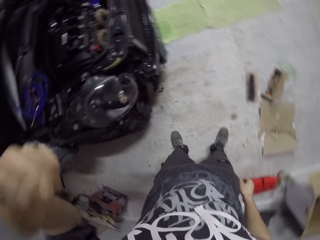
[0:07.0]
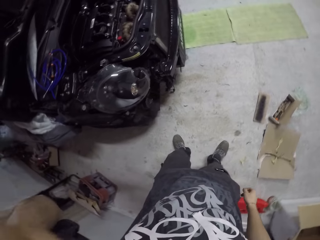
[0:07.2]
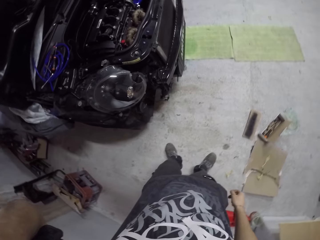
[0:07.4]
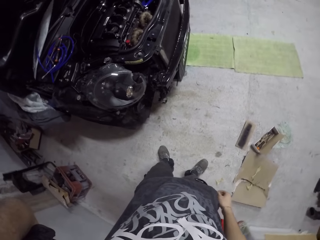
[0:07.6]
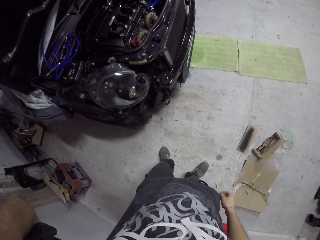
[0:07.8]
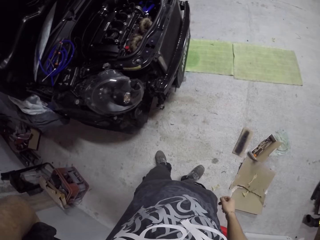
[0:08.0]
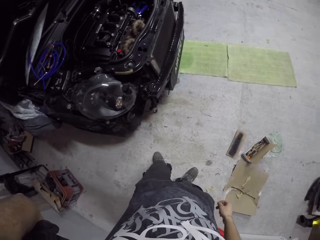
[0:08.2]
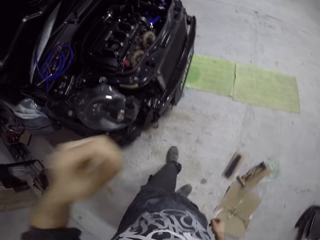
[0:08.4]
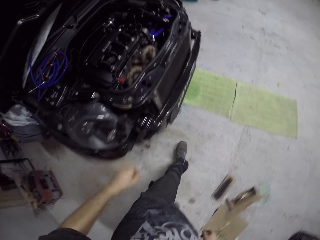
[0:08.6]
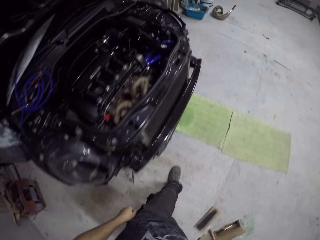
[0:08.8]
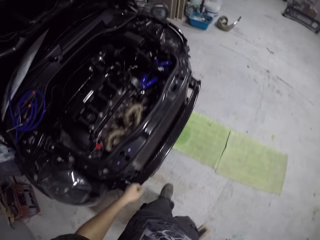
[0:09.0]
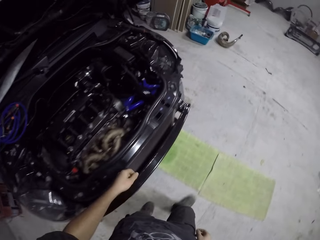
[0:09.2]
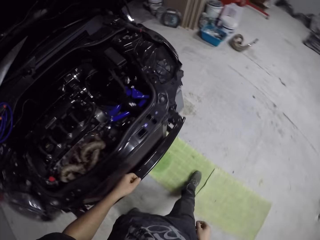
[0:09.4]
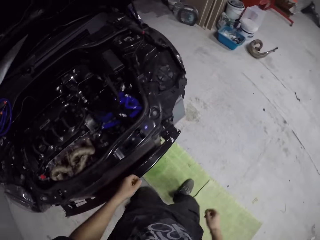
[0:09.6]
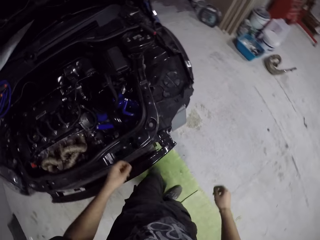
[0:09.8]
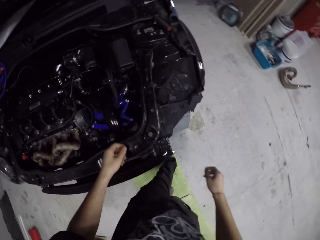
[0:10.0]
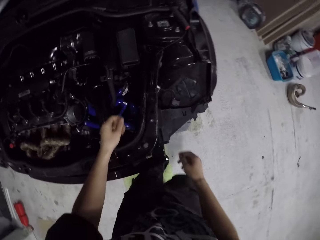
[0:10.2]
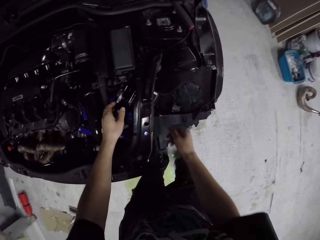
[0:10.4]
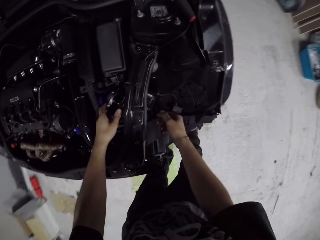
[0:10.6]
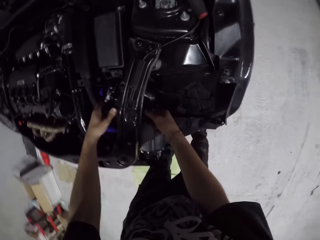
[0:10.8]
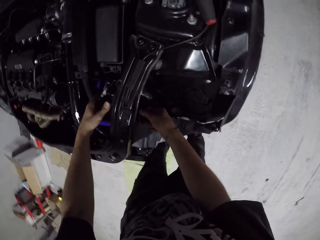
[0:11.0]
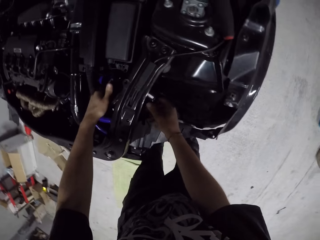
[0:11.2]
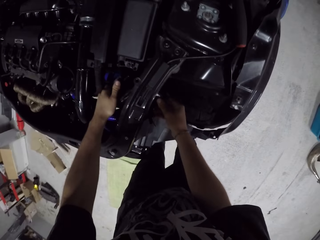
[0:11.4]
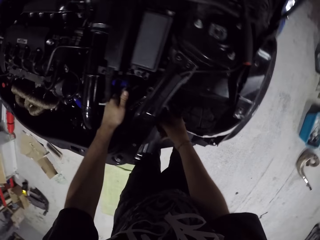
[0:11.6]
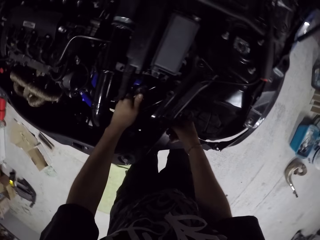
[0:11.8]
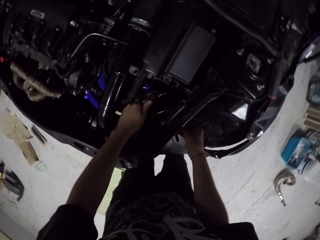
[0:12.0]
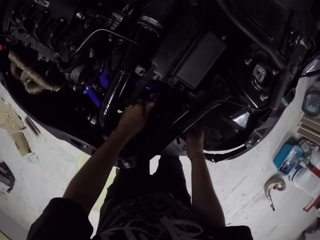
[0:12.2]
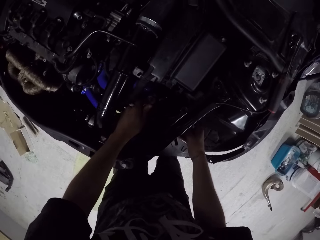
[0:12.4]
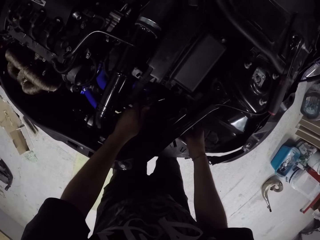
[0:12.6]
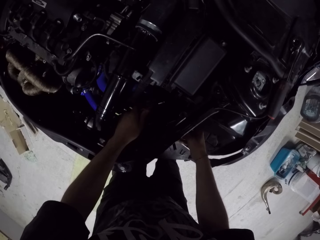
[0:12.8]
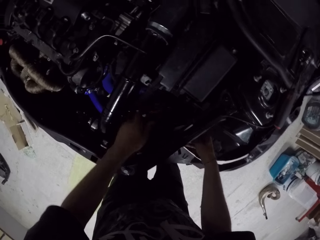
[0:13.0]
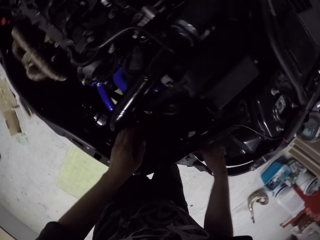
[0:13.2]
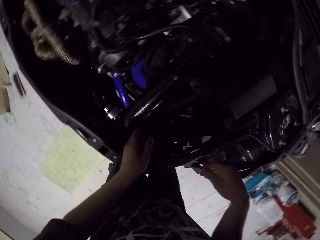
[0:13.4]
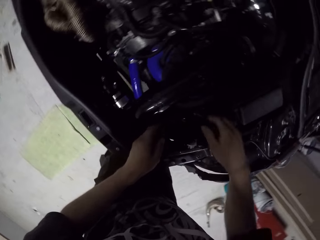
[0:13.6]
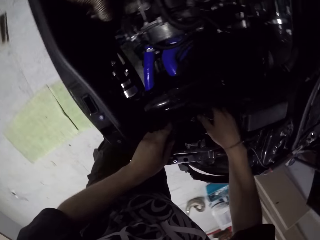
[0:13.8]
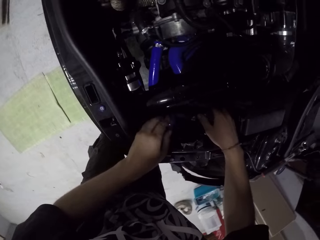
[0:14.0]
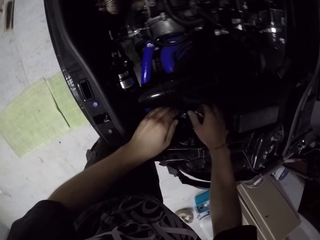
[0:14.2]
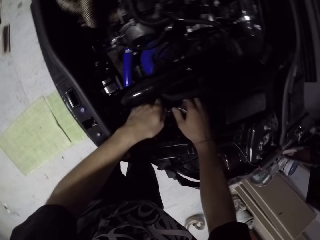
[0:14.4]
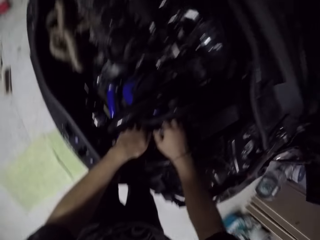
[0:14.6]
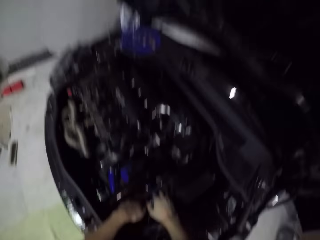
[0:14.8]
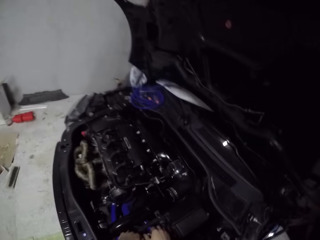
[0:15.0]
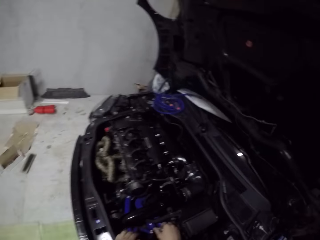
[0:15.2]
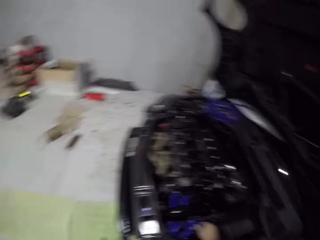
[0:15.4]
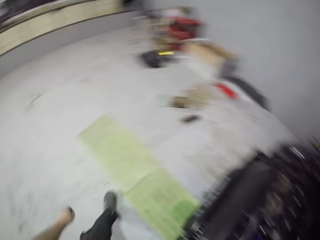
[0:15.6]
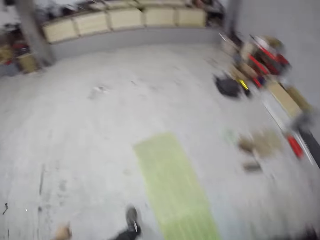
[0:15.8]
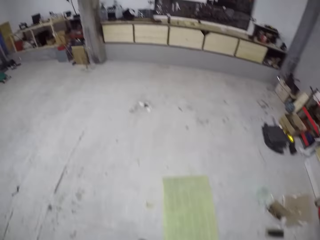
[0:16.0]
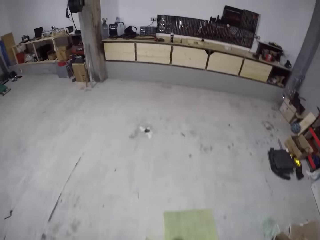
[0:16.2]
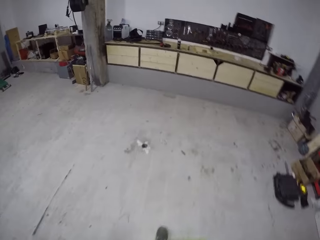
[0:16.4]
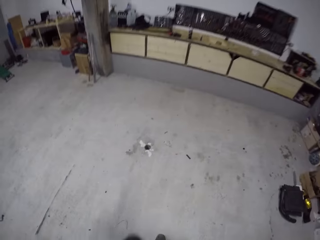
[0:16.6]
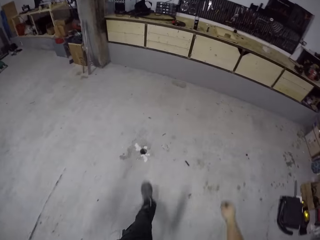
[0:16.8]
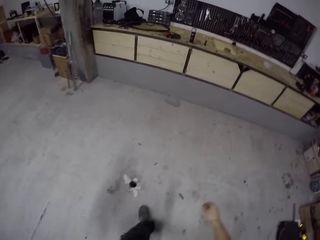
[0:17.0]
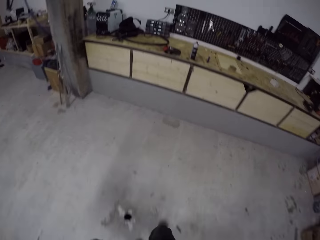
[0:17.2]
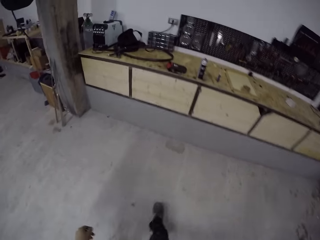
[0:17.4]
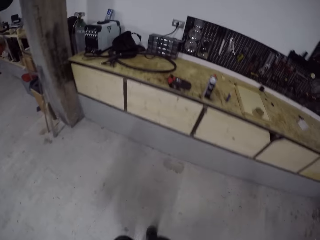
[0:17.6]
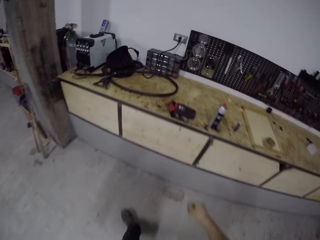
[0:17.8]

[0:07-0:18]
The camera wearer touches his face with his left hand. He scratches the face. He walks around. He holds the water tank from the car with both hands. He fixes the car. He walks around.

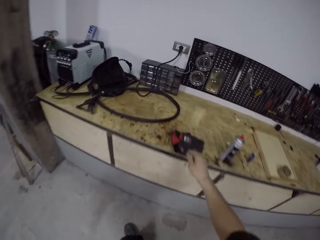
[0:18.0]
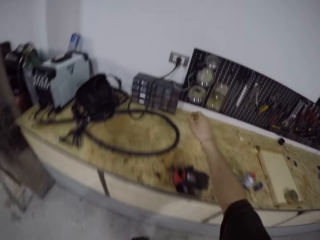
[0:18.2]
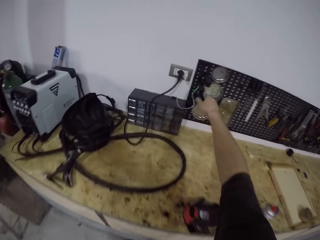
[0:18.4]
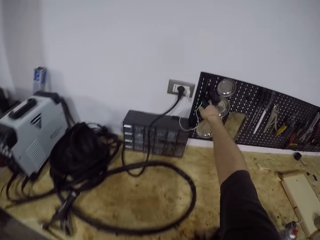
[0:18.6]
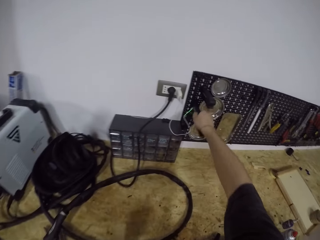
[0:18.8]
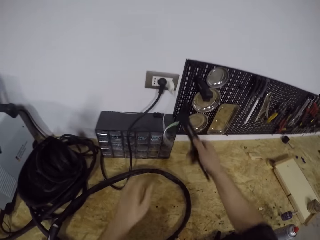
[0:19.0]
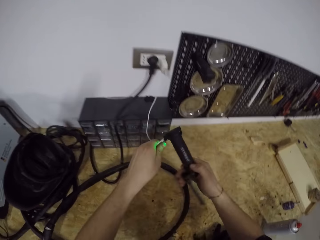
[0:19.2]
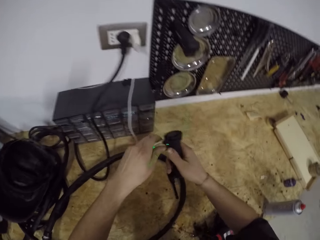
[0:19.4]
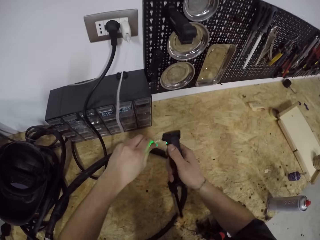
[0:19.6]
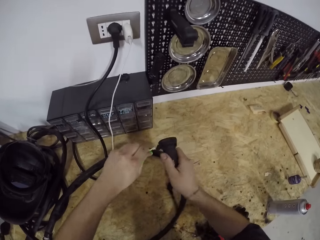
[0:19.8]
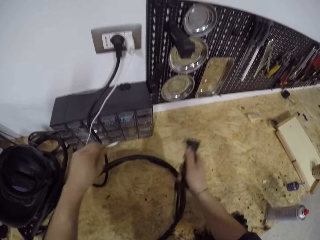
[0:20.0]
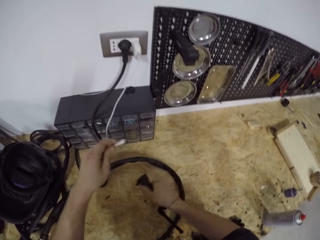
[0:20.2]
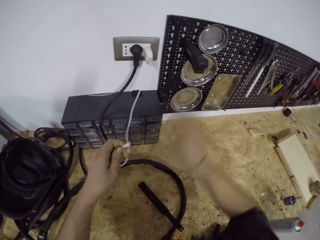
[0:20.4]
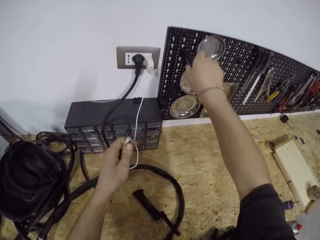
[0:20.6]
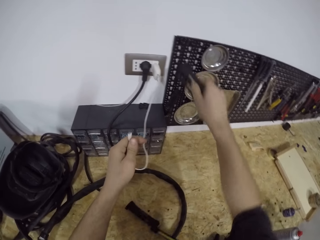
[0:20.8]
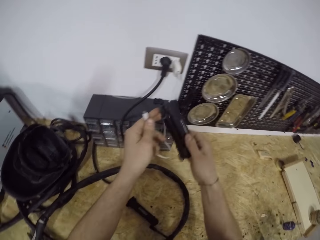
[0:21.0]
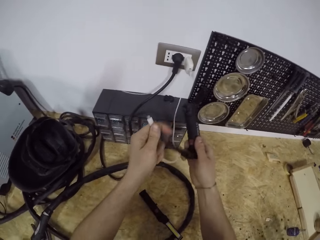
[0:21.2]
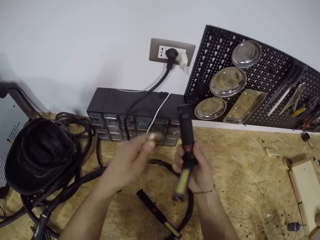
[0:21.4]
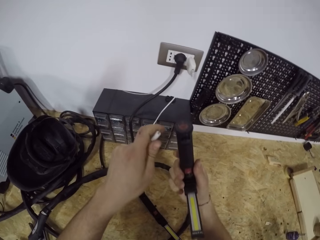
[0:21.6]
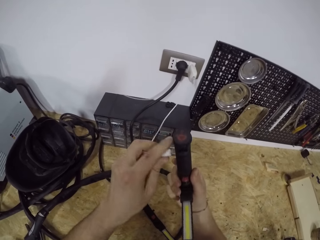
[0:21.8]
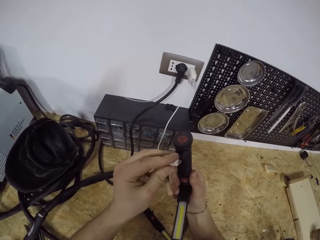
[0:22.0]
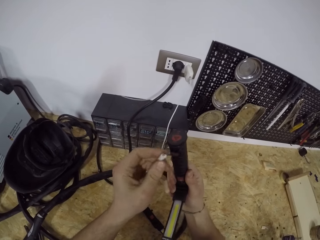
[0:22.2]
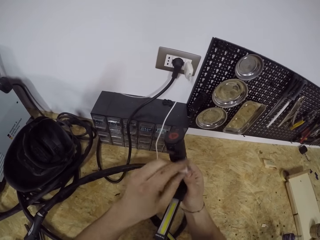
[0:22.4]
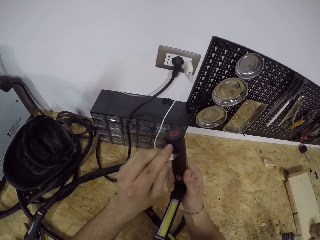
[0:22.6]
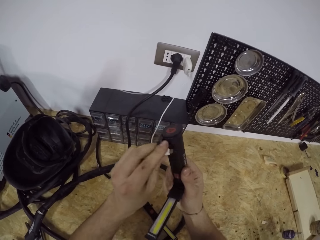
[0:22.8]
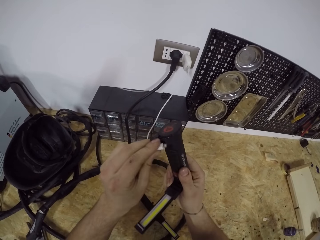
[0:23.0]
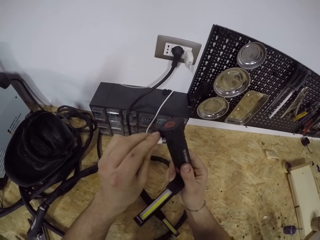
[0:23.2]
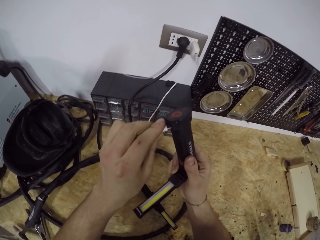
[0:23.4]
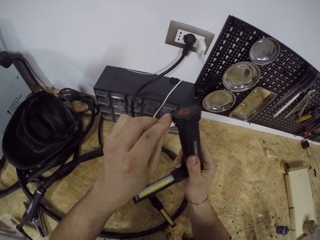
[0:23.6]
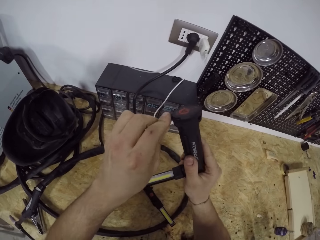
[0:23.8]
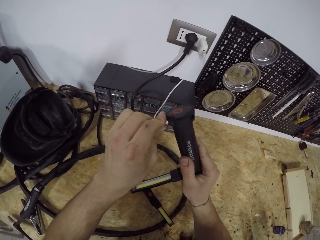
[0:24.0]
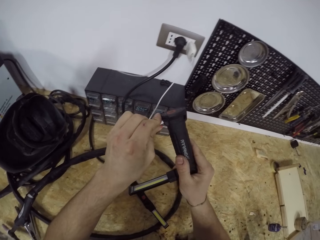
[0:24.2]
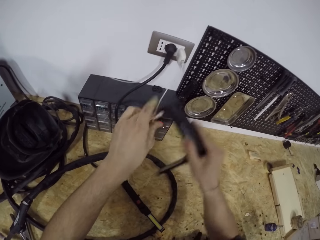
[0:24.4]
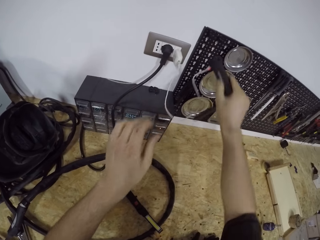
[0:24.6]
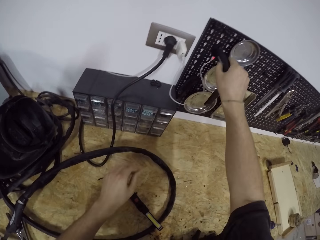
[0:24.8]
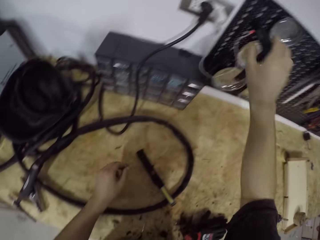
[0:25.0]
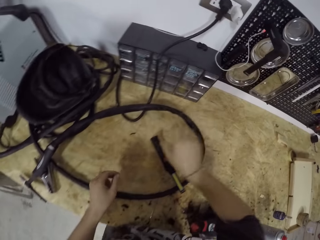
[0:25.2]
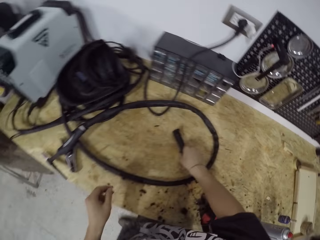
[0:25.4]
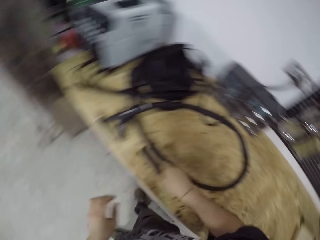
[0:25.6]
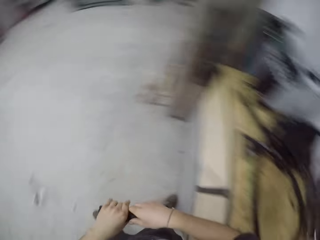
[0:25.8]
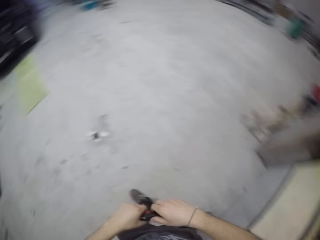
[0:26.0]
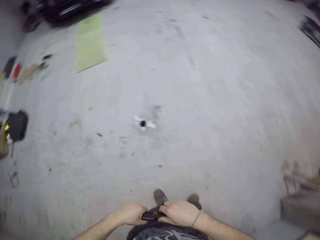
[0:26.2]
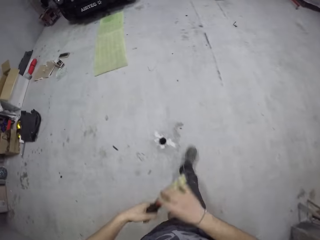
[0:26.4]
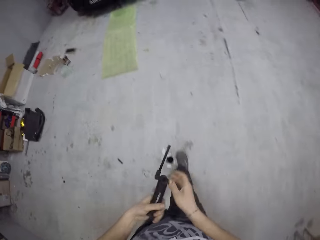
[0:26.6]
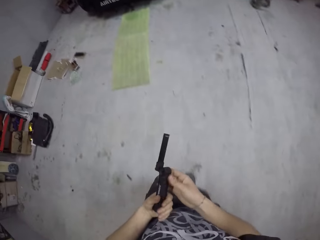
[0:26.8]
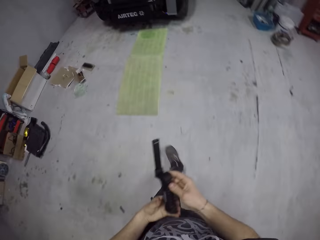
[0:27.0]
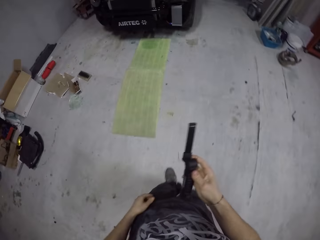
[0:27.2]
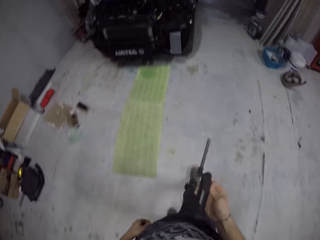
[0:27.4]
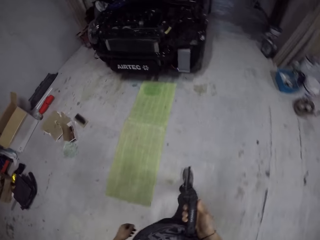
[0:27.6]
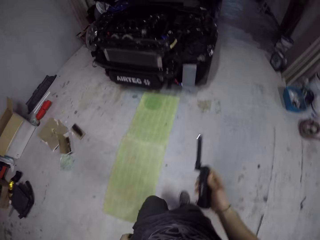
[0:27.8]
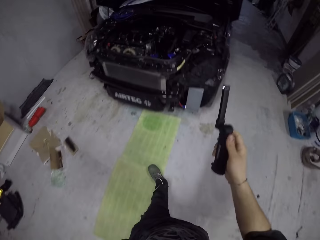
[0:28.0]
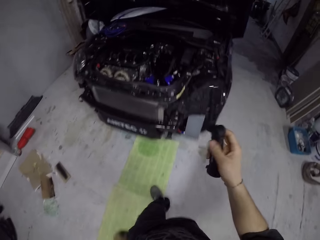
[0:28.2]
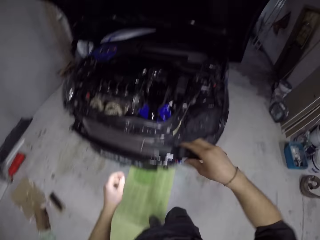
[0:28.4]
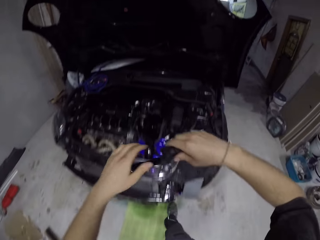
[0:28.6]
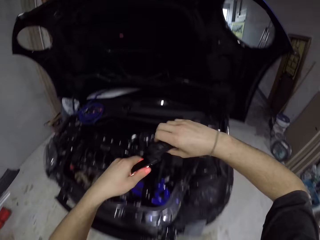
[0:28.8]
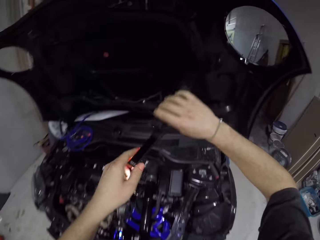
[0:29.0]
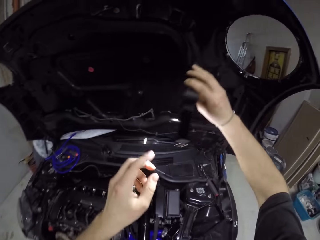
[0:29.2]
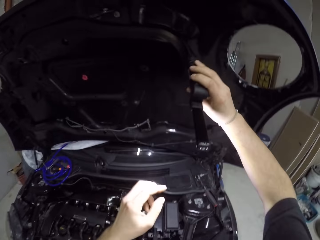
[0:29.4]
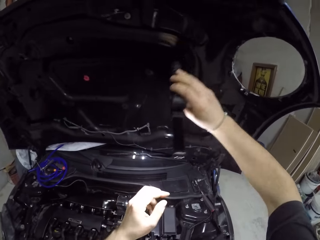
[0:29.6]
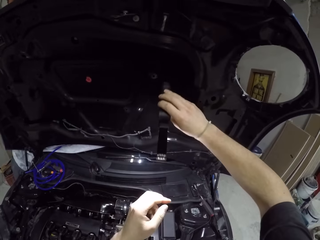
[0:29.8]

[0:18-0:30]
The camera wearer picks a lamp from a rack by the wall with his right hand. He disconnects a cord from the lamp in his right hand with his left hand. He places the lamp in his right hand on the countertop. He picks up a charger. He picks a lamp from the rack by the wall with his right hand. He opens the lamp in his right hand with his left hand. He connects the cord in his left hand to the lamp in his right hand. He places the lamp in his right hand on the rack by the wall. He hangs the charger on the wall. He picks the lamp from the countertop with his right hand. He holds the lamp with both hands. He walks around.
